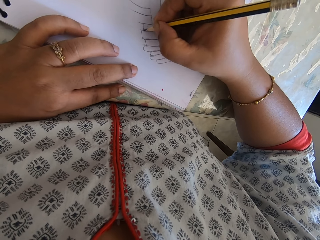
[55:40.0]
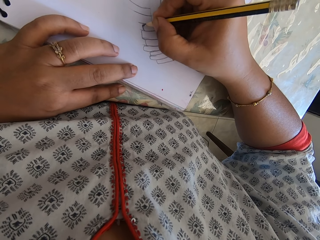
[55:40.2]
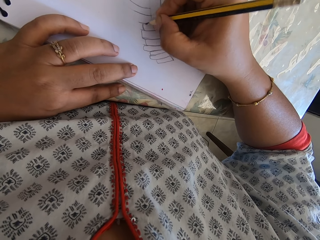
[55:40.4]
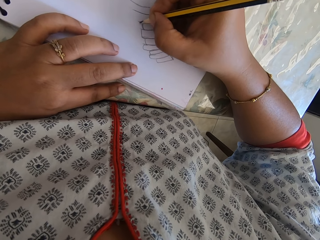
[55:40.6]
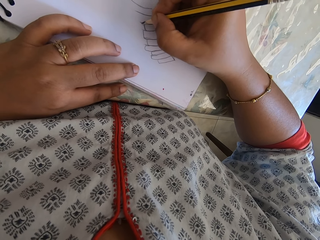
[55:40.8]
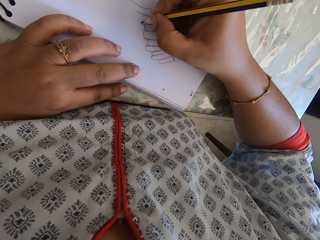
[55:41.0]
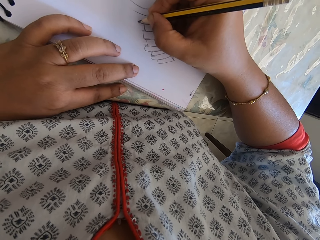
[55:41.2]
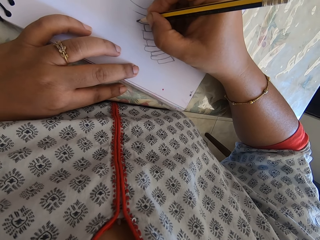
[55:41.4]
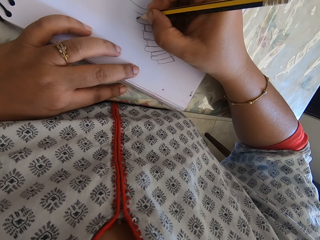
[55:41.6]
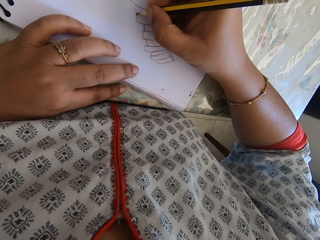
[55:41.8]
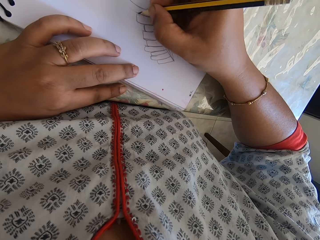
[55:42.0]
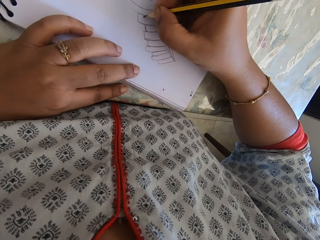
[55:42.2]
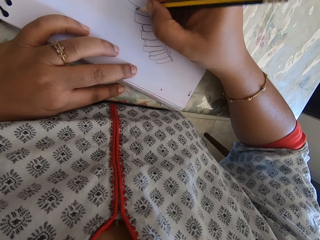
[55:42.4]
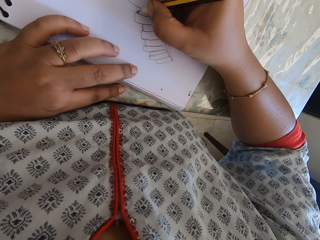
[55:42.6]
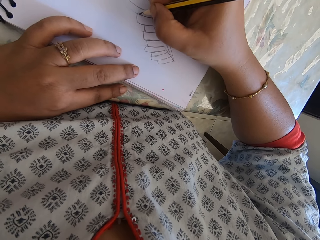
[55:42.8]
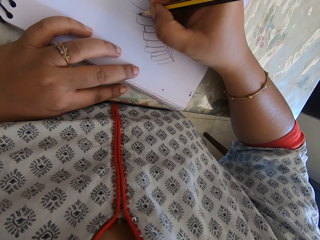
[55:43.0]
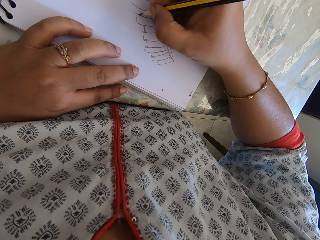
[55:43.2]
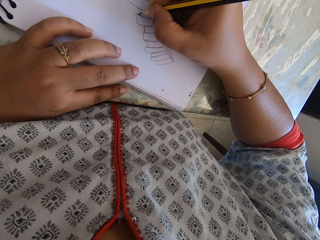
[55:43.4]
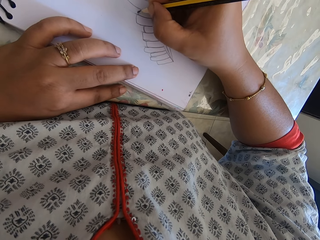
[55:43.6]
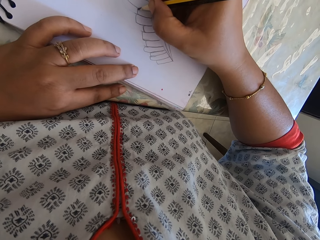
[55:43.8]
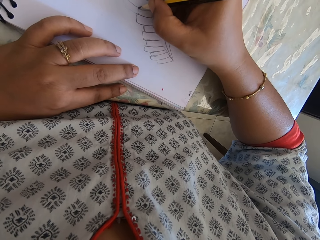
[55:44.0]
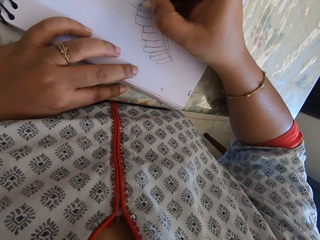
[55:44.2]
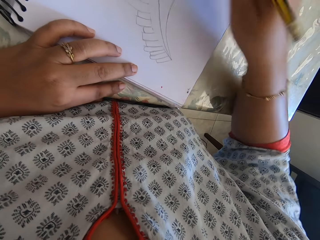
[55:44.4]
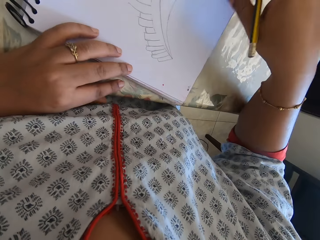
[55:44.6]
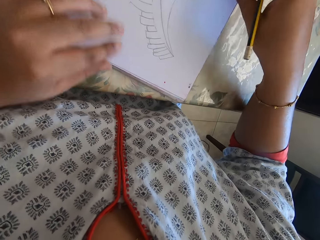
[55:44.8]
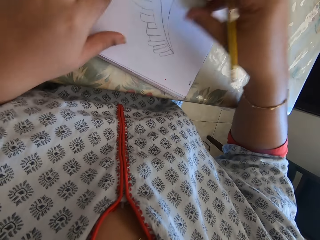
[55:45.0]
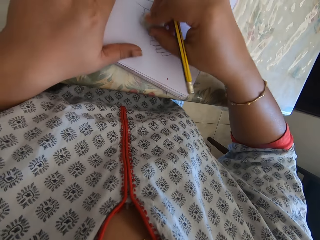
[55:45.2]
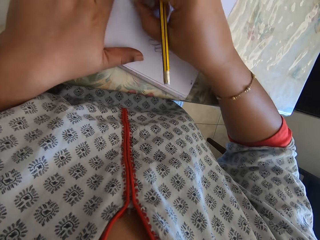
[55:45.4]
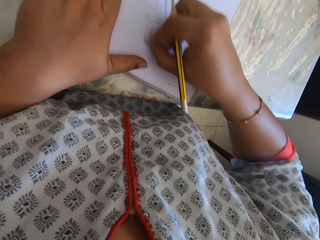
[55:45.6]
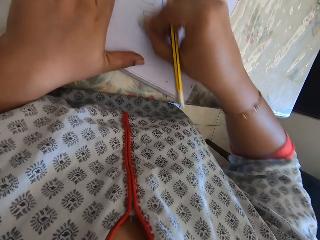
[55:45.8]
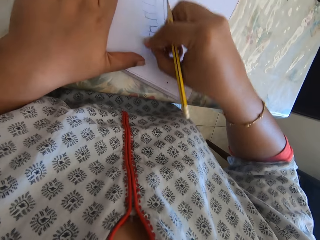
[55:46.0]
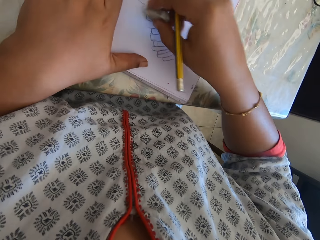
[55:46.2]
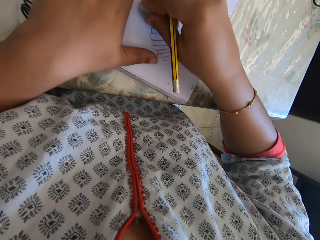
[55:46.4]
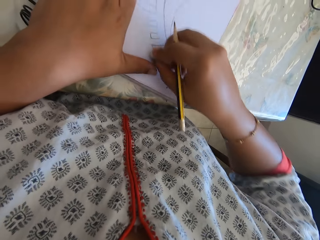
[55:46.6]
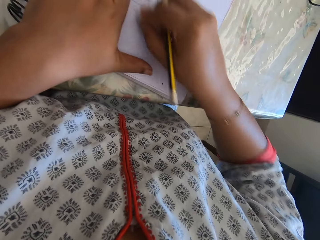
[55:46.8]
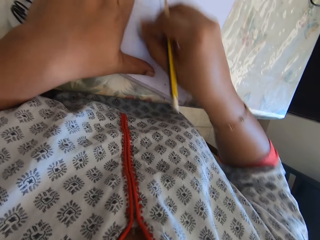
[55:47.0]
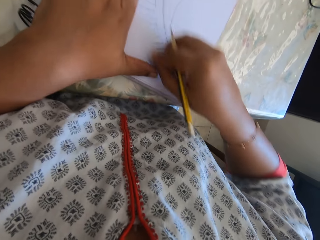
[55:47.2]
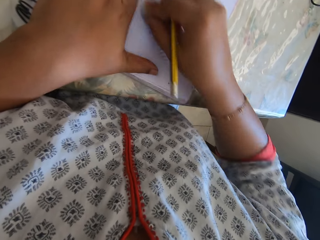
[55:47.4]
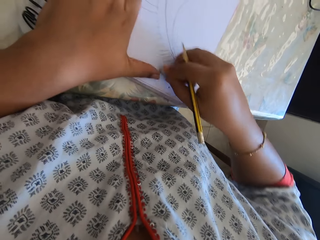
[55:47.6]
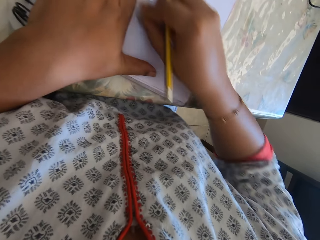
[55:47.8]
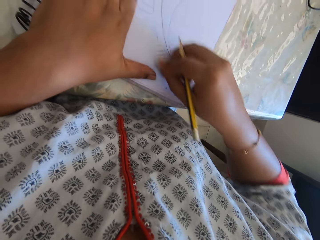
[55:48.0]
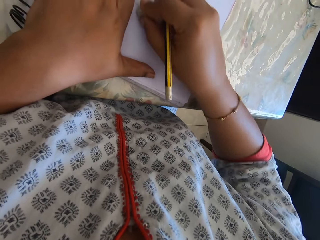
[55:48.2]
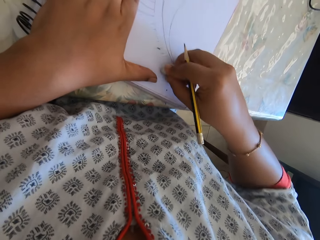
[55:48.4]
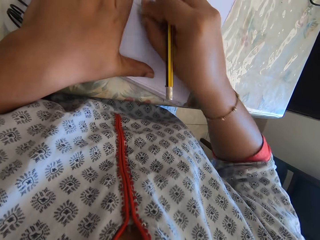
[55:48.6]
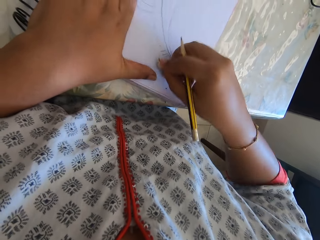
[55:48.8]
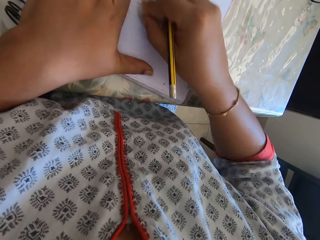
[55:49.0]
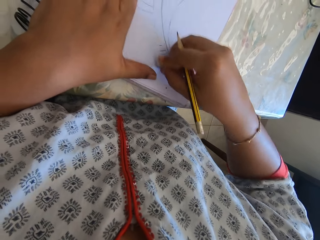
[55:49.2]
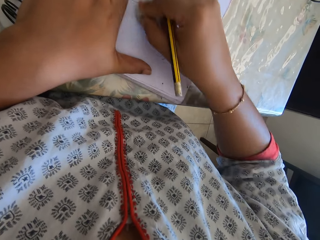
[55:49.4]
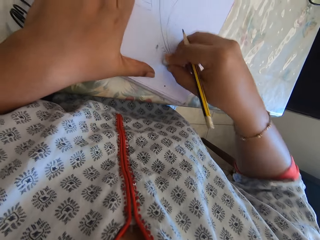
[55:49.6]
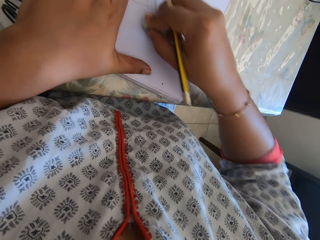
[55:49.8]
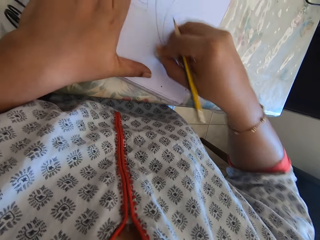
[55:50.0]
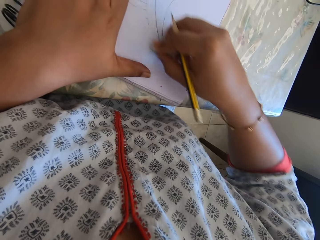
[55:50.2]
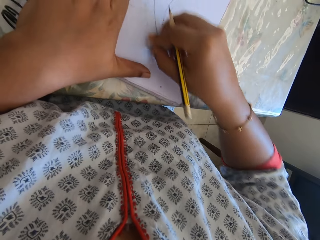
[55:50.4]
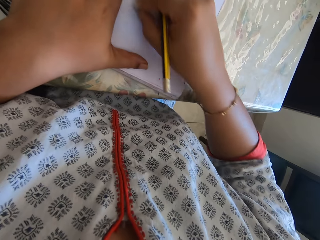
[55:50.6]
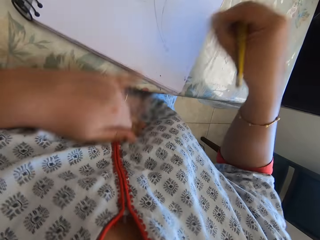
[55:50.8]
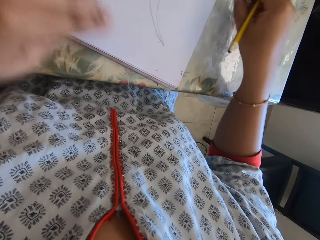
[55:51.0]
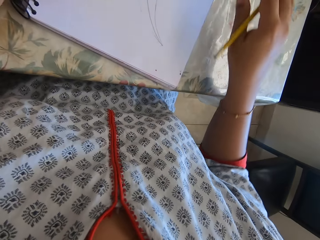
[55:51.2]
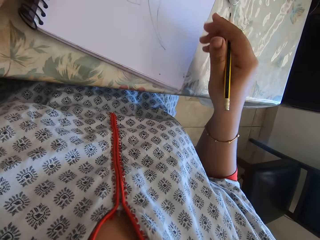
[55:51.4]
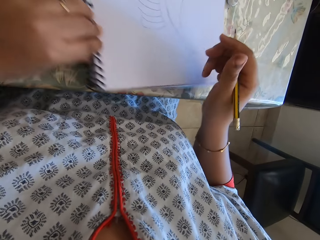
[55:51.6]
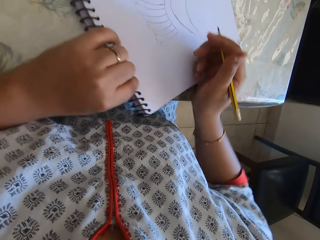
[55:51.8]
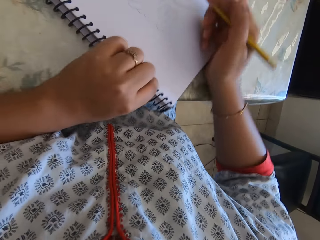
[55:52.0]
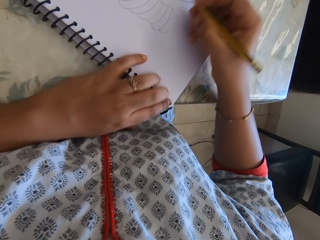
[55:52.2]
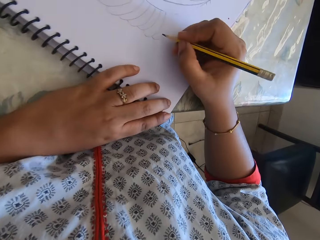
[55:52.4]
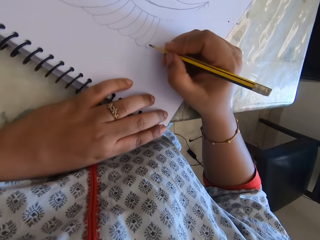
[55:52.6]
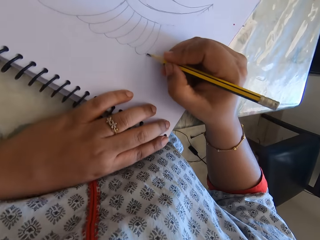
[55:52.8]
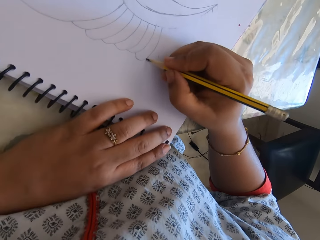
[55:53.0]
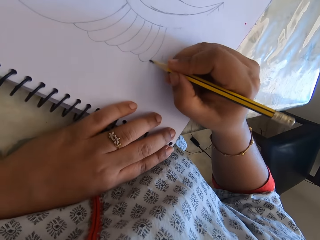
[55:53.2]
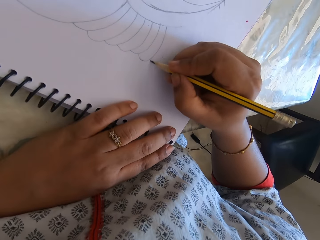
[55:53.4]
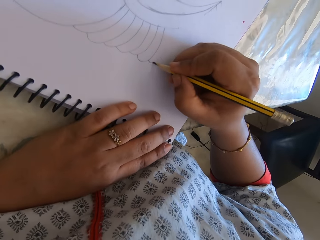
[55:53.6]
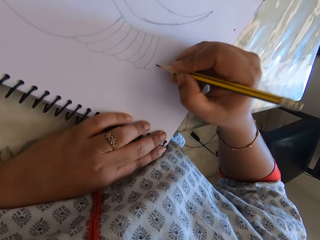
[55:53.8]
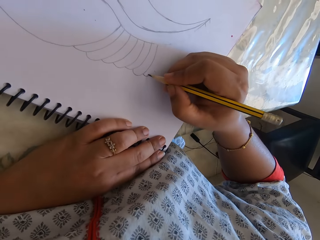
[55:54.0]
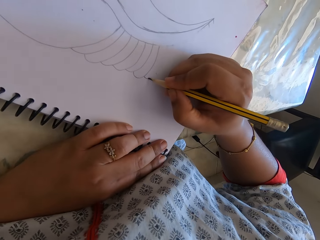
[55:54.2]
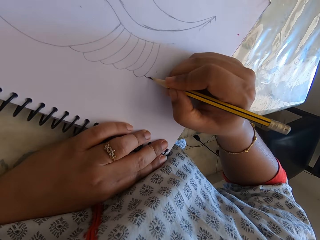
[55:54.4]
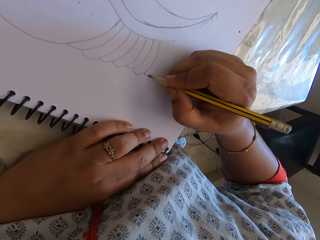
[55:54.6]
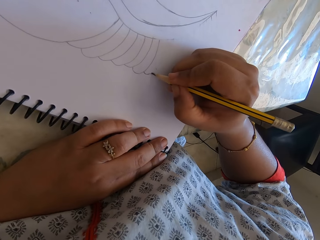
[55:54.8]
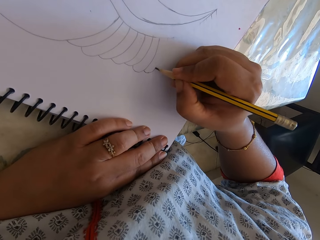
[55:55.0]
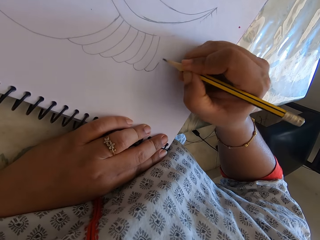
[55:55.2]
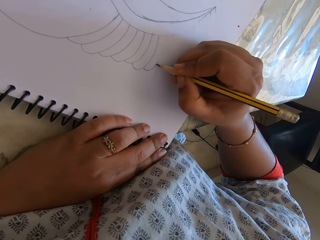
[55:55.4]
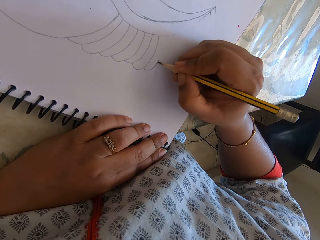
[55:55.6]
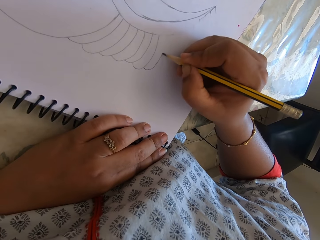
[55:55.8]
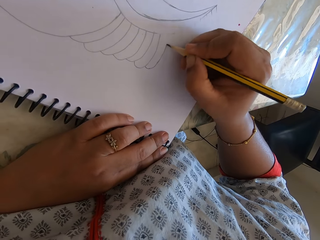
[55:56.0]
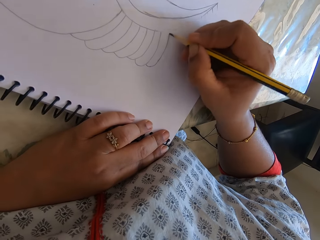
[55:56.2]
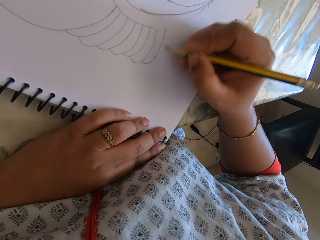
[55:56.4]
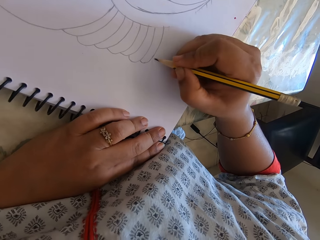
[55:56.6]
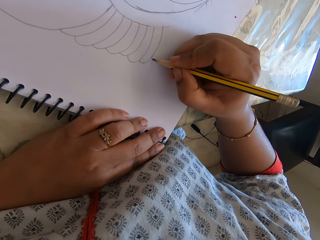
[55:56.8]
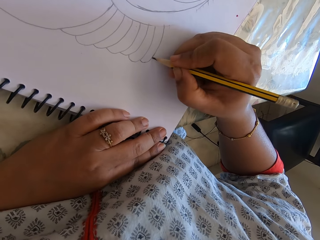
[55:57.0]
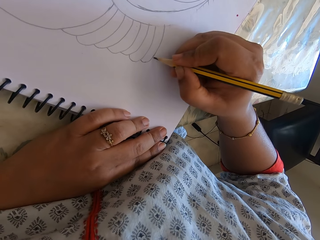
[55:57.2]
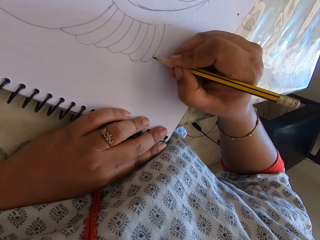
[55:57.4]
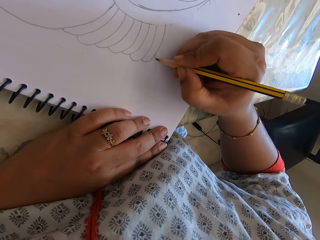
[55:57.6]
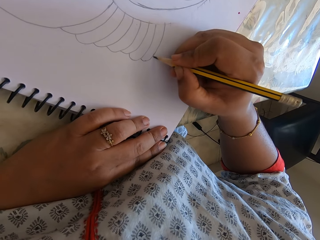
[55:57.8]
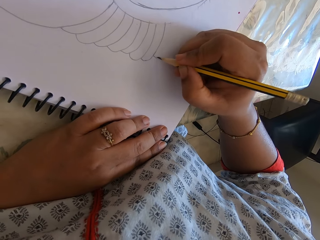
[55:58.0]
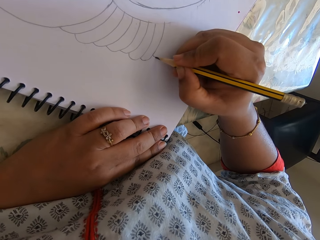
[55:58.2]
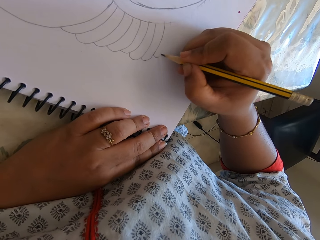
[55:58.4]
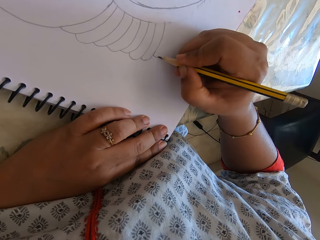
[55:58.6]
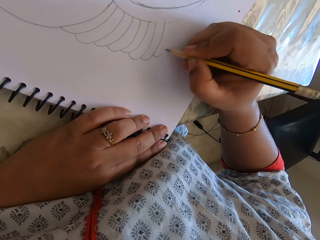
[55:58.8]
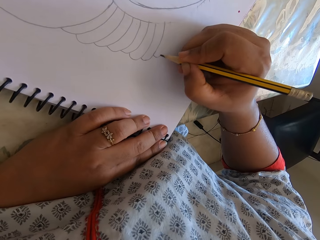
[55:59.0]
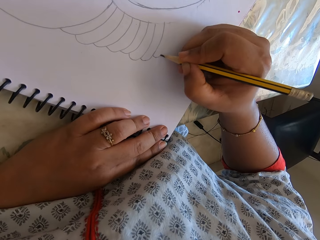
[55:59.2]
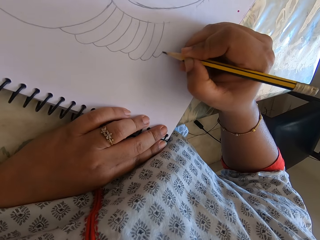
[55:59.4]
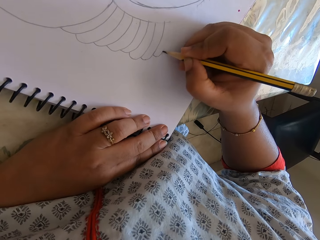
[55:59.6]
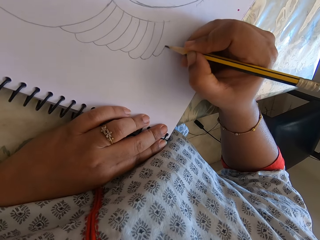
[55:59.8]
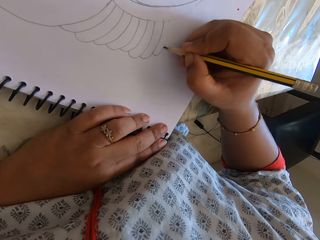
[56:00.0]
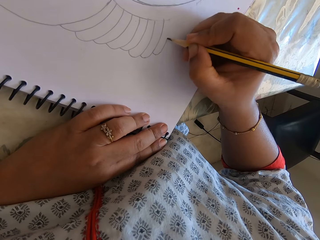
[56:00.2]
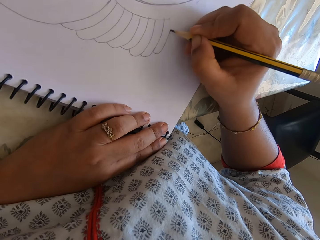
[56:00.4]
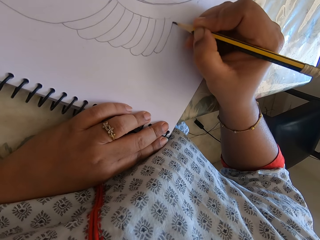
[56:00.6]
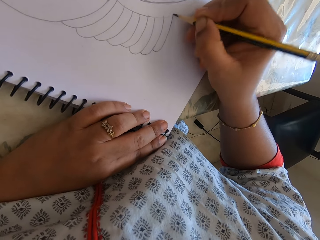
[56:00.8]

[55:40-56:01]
The camera wearer takes the eraser. They erase the drawing. They remove the eraser's particles with the left hand, put the eraser on the table and turn the book. They draw on the book with the pencil.
